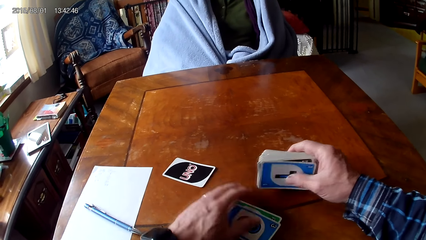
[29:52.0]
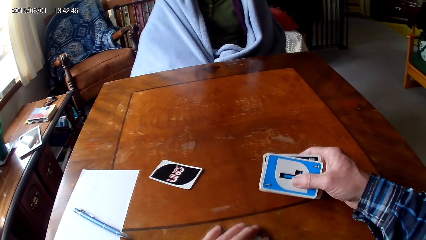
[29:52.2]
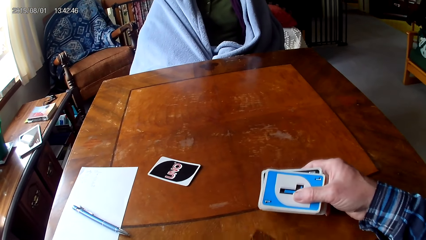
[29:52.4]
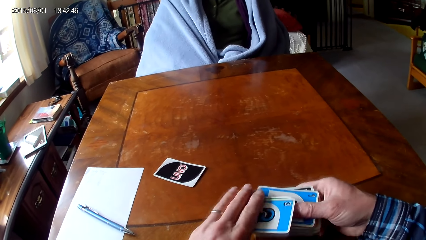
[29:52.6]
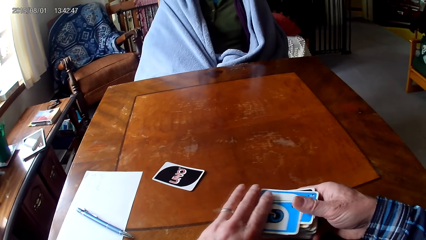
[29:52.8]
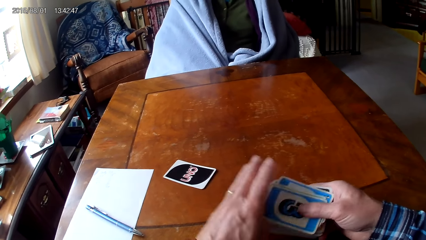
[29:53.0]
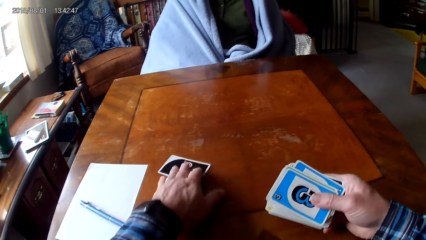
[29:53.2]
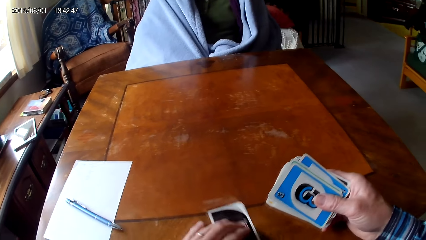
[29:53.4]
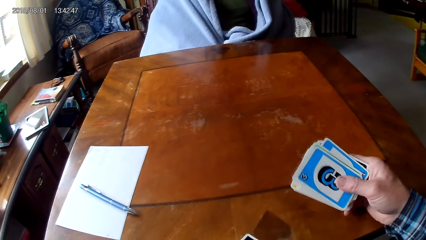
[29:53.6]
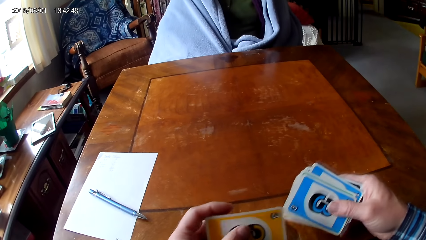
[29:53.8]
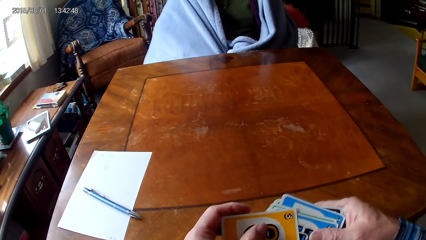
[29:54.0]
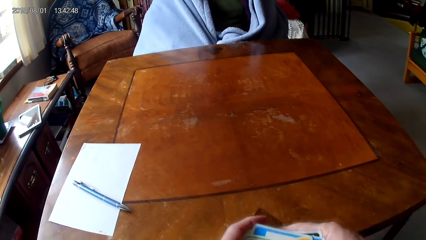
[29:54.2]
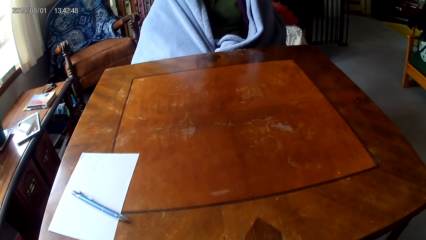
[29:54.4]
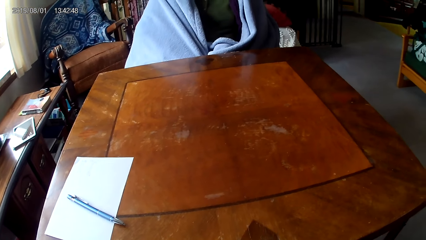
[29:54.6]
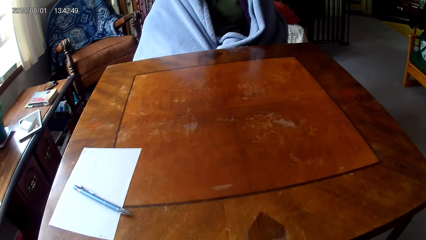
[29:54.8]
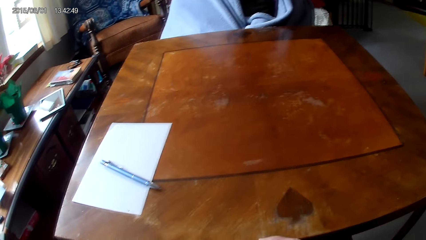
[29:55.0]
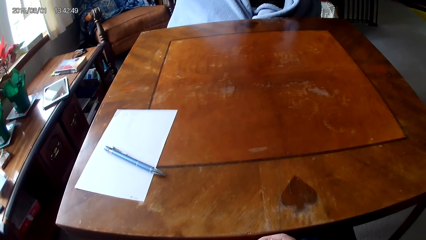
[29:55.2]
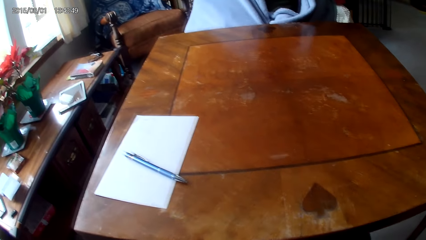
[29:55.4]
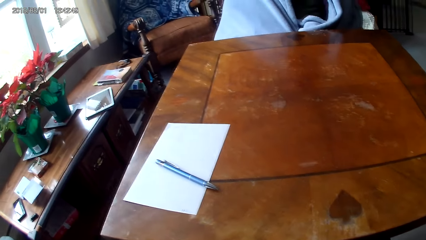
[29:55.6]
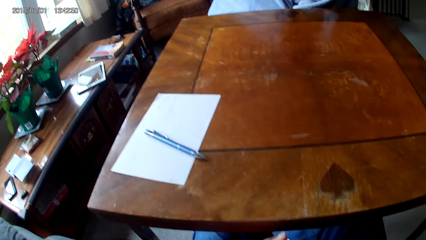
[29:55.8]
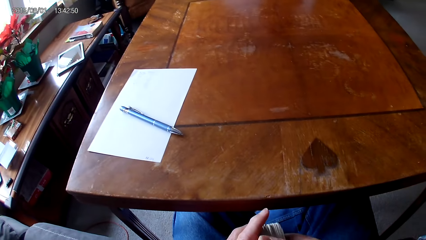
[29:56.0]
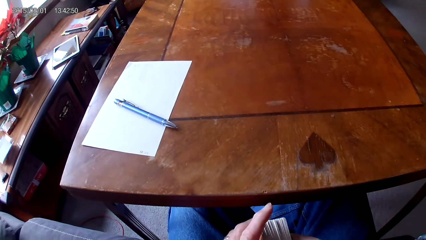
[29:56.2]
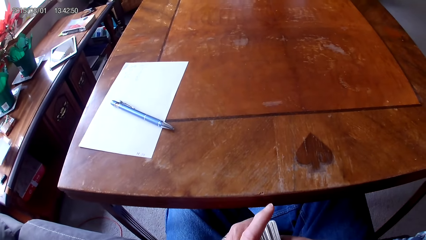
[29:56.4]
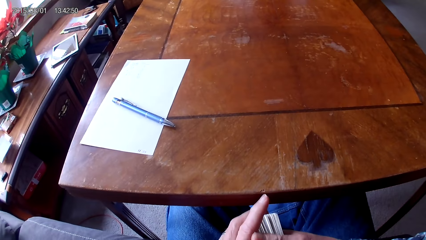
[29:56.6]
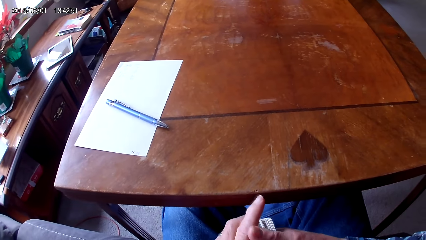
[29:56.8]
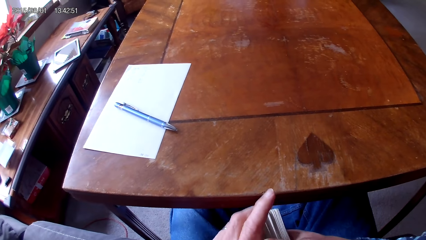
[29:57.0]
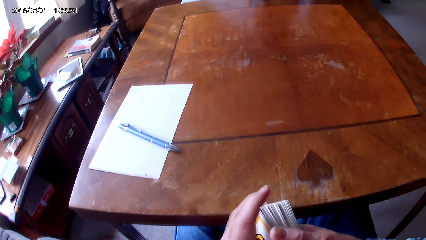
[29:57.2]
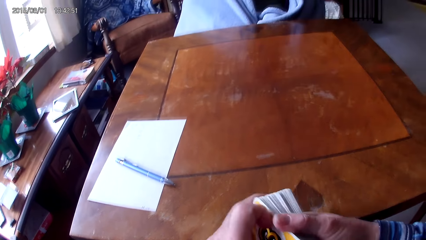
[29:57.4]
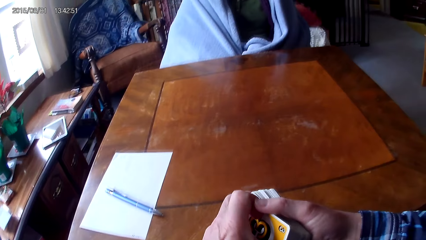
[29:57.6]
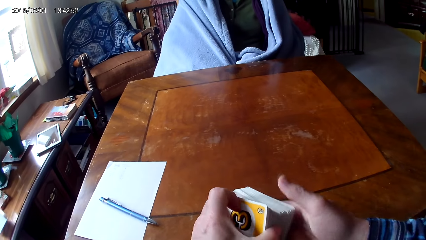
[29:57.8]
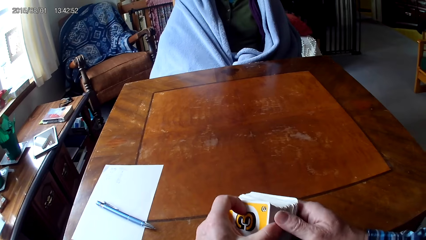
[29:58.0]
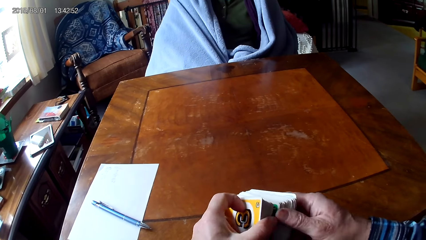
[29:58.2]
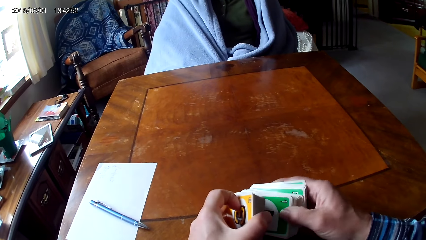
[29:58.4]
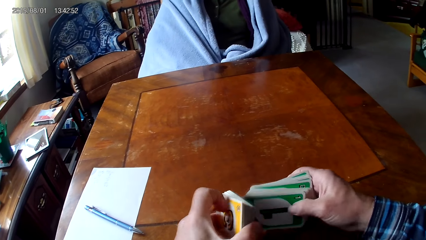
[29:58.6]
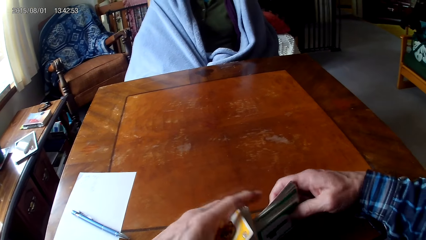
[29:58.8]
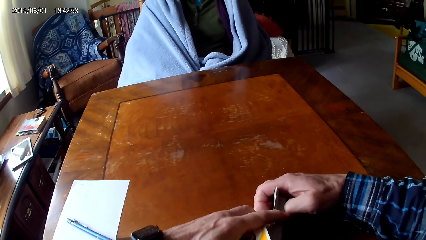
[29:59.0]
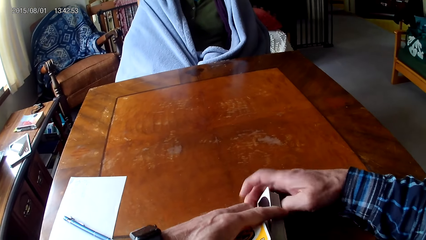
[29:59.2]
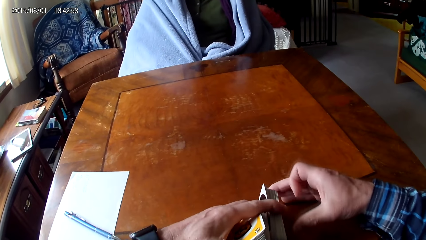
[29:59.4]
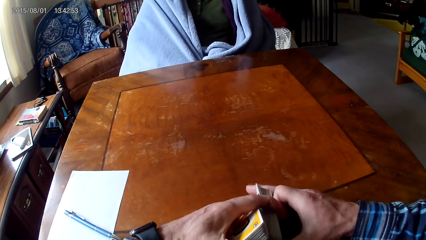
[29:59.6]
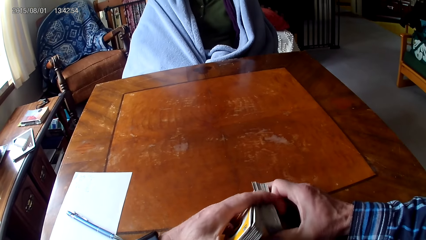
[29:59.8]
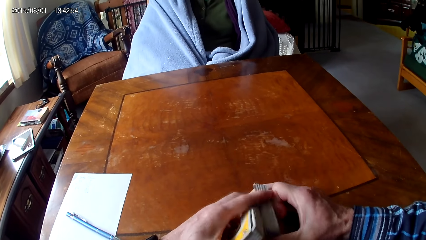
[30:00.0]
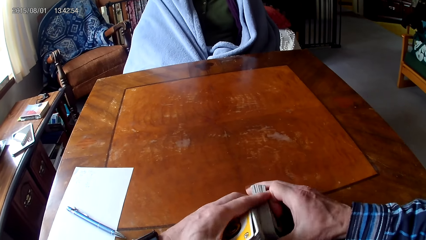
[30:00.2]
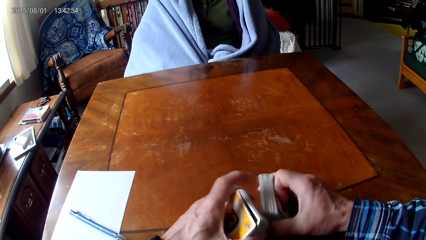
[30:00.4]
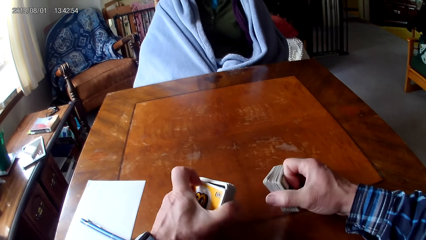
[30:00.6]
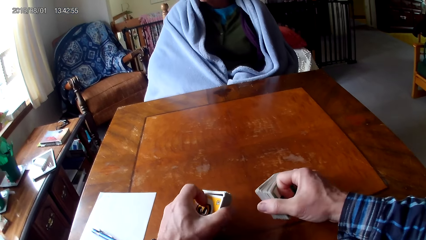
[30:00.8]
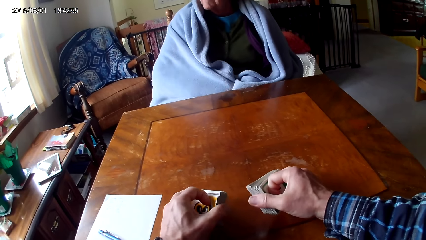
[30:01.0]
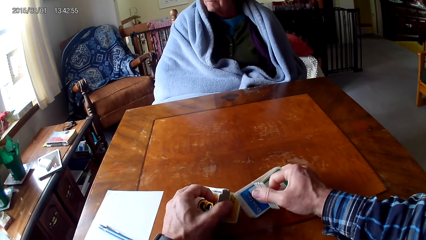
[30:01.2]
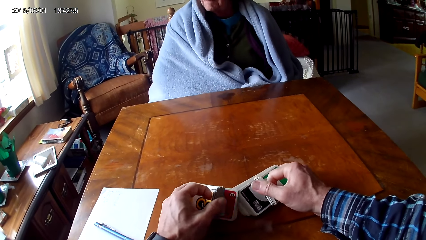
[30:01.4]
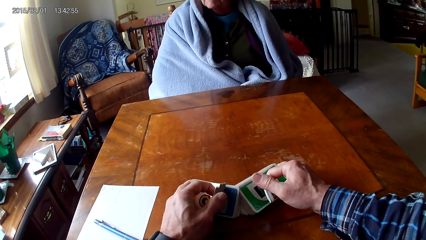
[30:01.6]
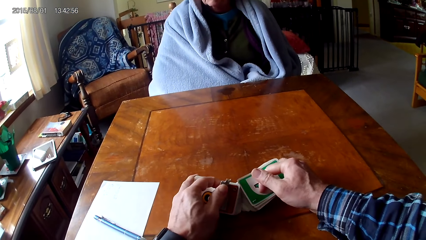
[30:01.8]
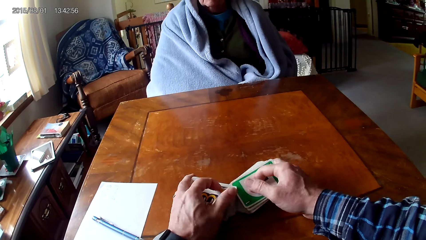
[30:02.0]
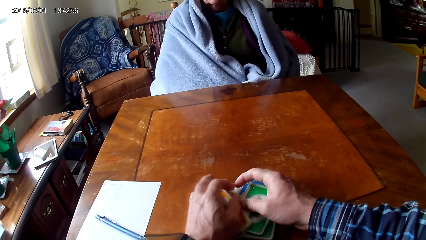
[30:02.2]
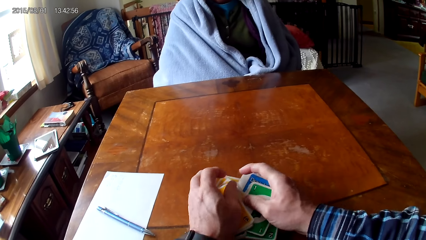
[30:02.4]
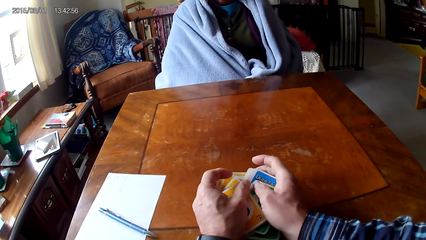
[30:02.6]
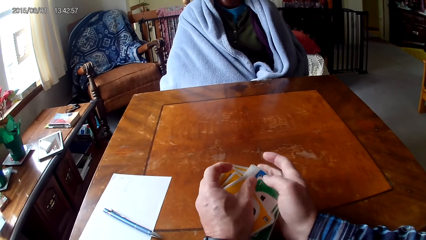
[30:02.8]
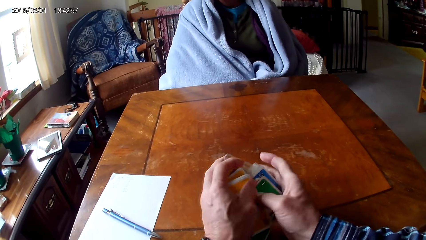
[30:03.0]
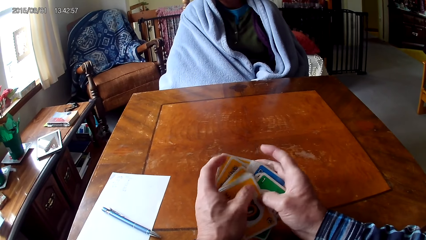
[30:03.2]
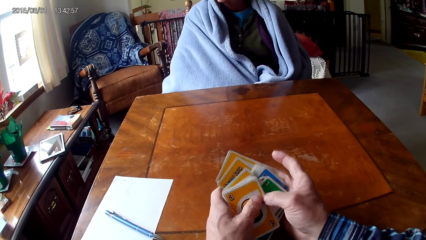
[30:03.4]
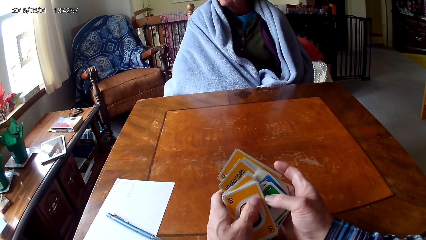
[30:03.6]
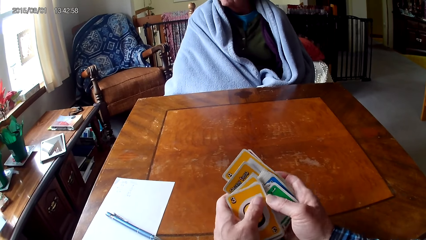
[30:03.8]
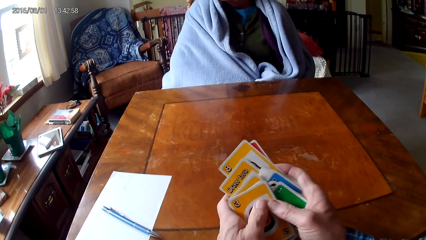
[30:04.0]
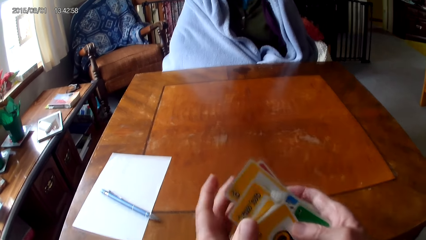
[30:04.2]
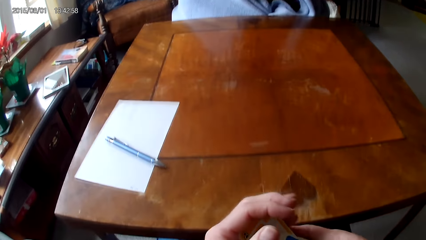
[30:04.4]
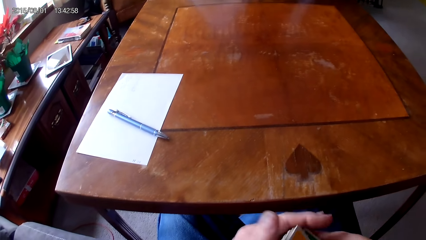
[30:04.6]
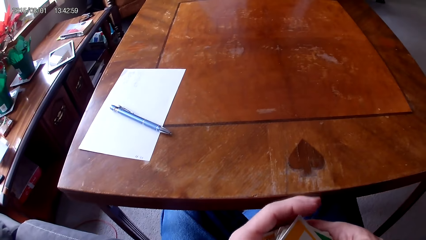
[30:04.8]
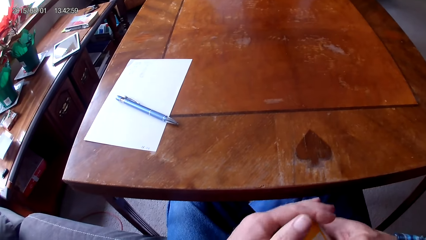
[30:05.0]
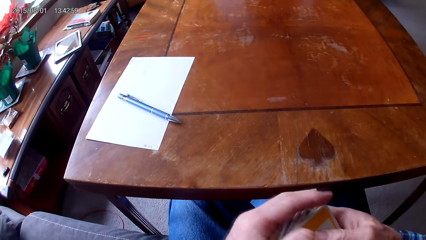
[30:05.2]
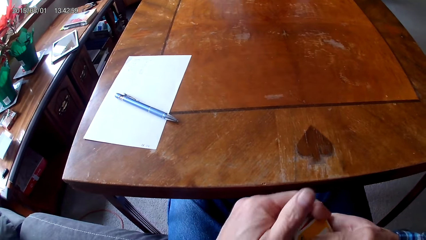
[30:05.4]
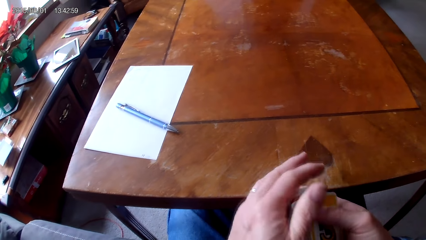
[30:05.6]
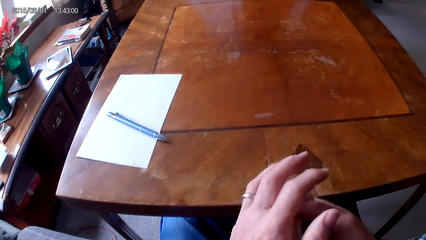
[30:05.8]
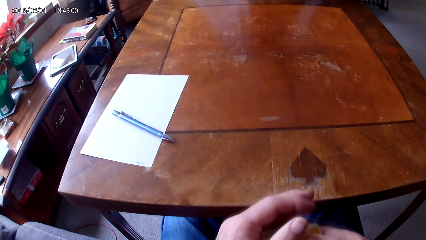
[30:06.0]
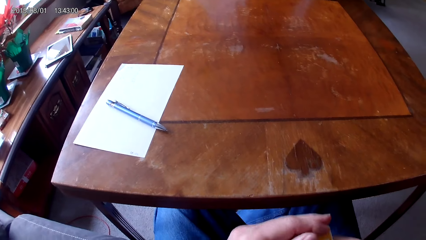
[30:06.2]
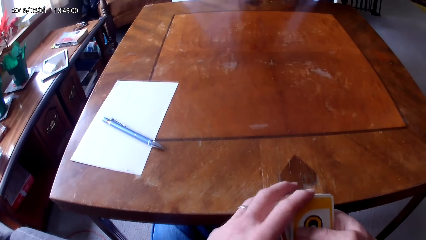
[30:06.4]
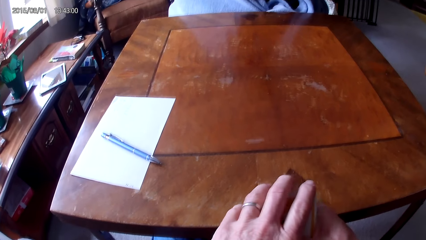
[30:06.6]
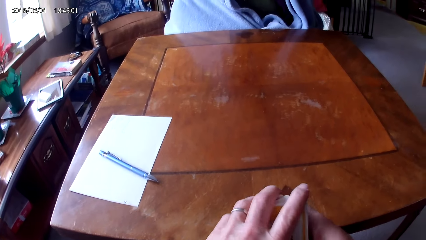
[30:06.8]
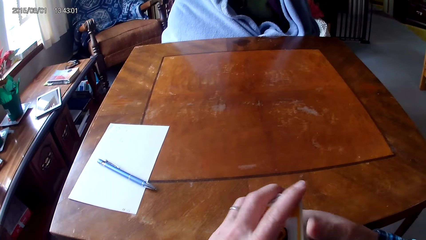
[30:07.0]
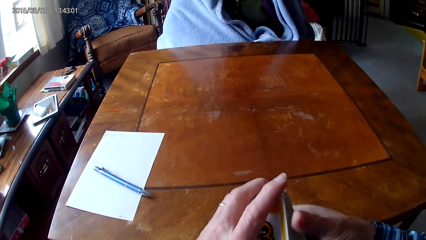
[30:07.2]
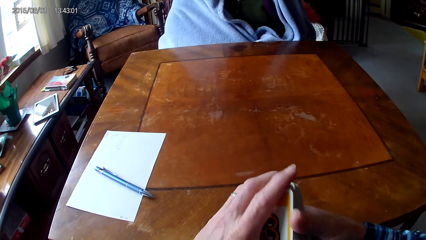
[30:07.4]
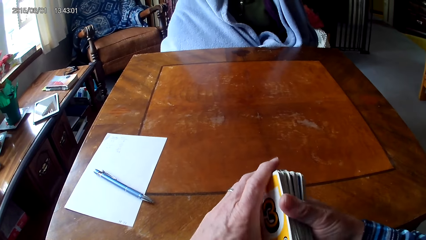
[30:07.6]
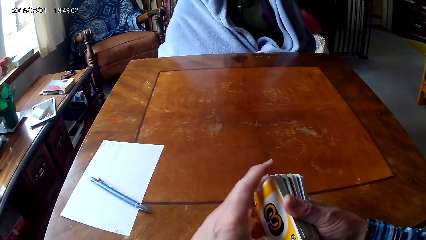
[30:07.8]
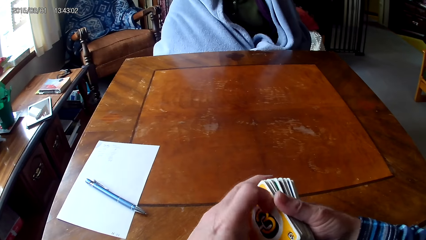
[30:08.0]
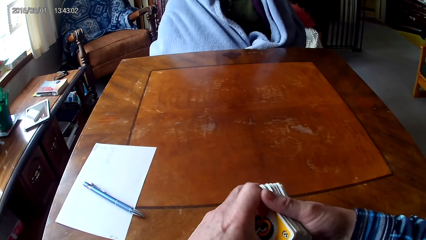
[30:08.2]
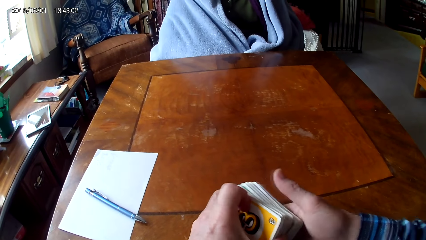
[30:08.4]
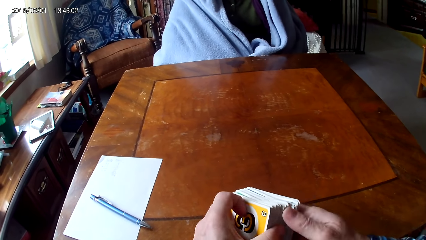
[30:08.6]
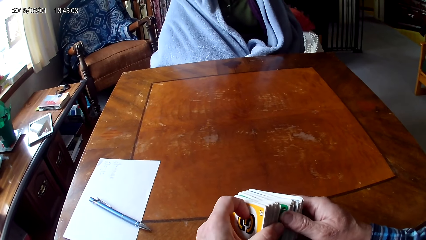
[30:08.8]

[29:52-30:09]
The camera wearer picks up cards on a table. They put the cards on the other hand. They move a card on the table. They put the card on the other hand. They separate the cards with hands. They sort the cards on the table with hands. They put the cards together.
